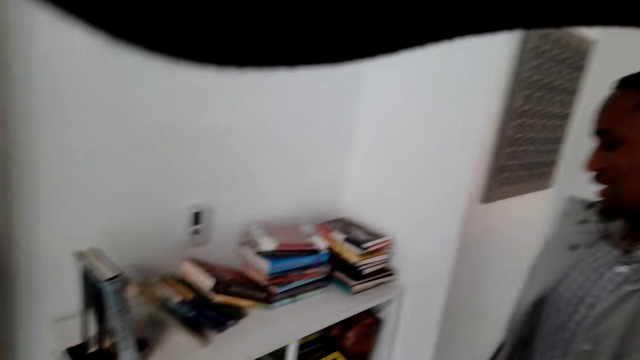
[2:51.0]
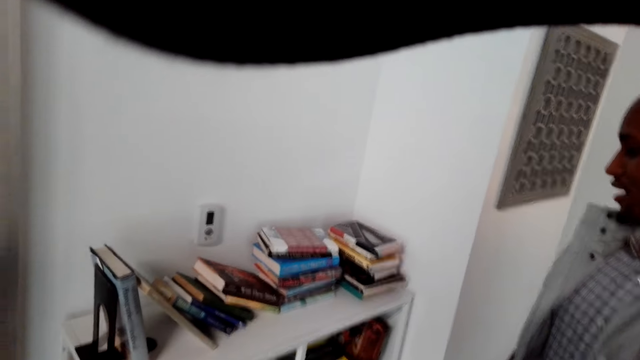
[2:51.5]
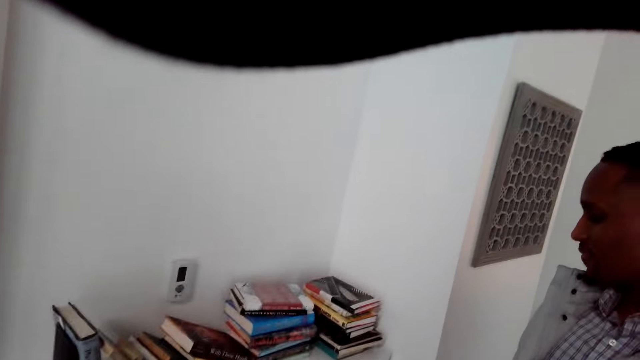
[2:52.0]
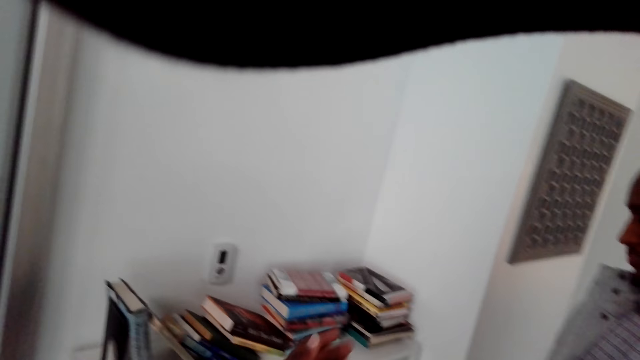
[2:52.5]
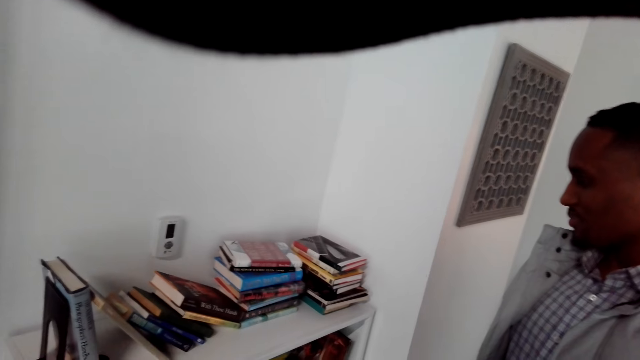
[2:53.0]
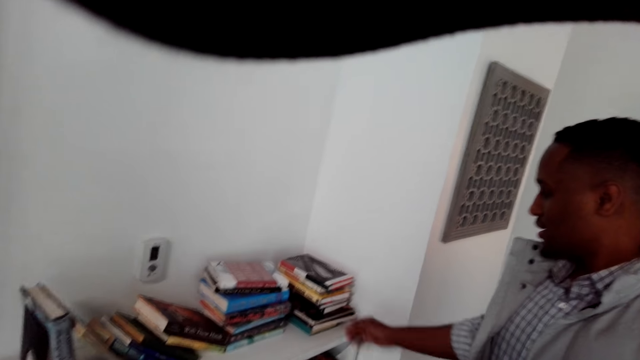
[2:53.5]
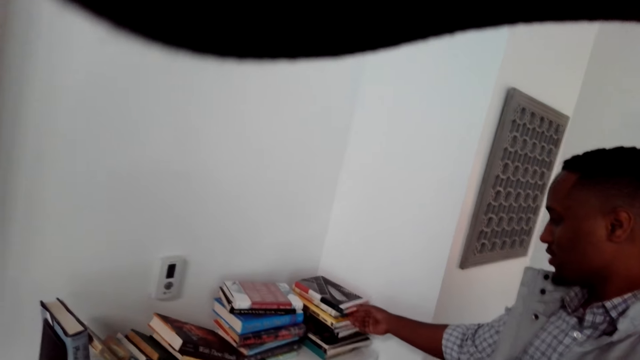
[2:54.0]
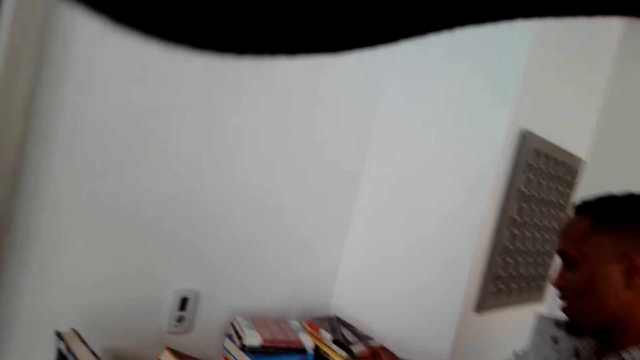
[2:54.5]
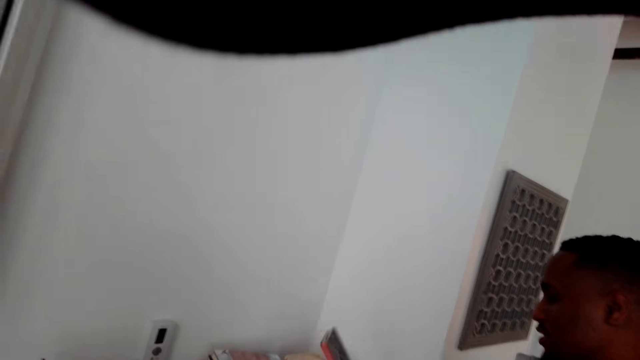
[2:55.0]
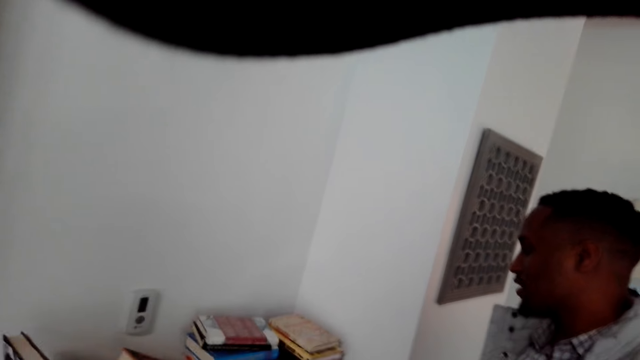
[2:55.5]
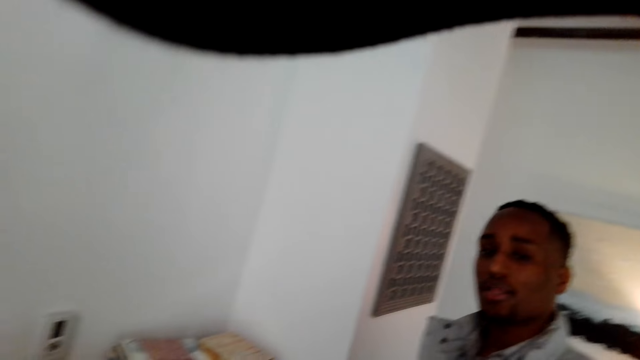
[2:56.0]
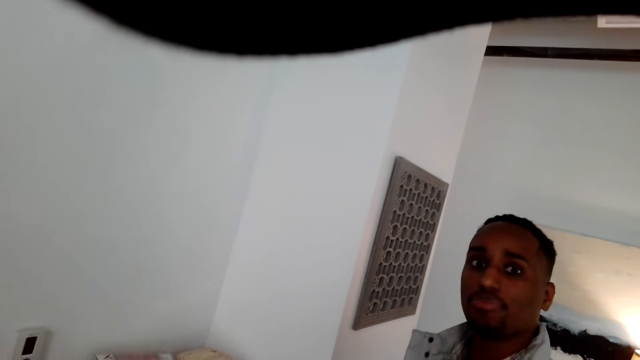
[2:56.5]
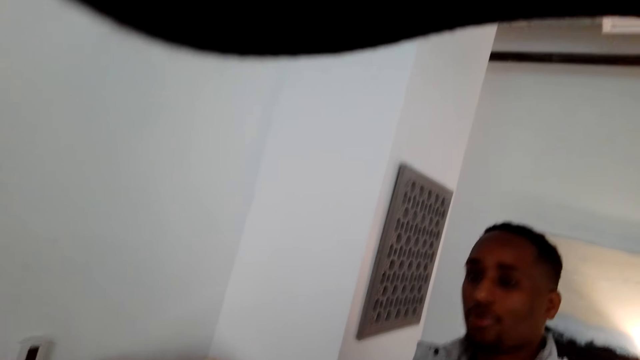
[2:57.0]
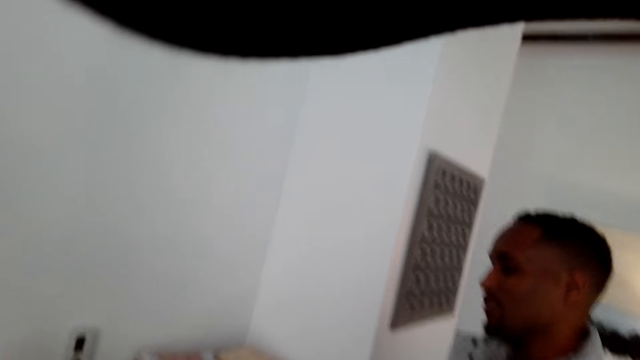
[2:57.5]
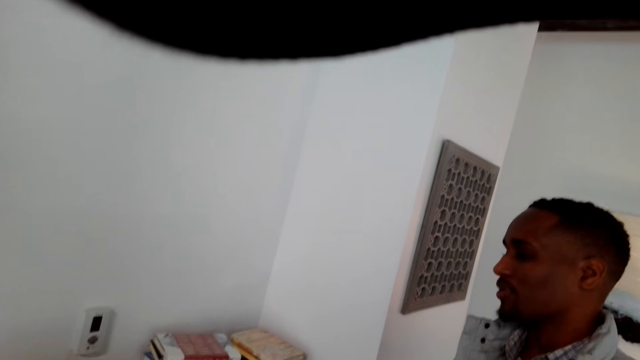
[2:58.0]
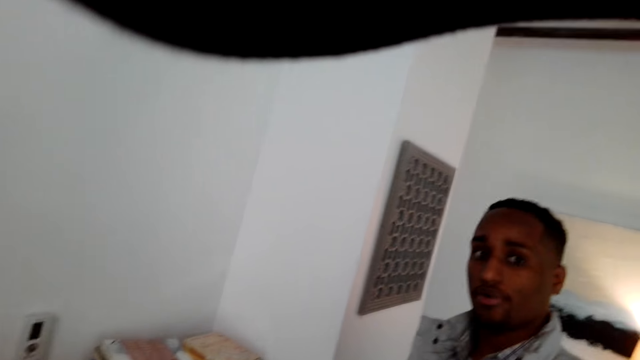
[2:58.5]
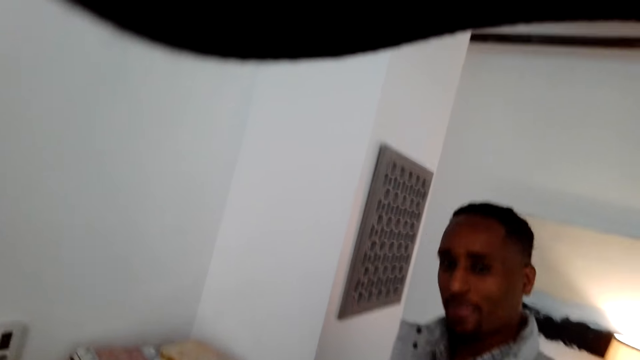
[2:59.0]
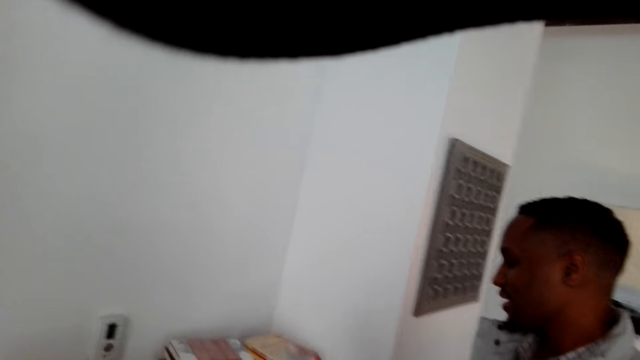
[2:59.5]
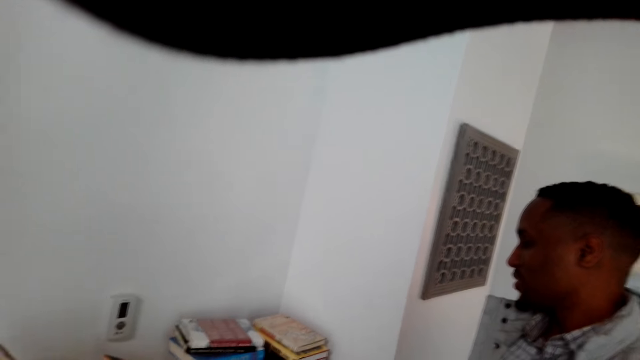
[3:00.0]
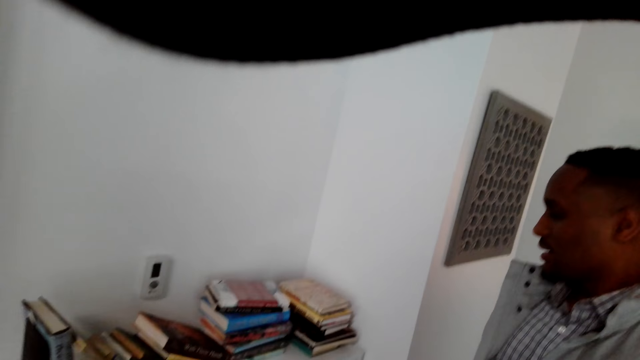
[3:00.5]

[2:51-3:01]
A man talks with the camera wearer. The man picks up a book from the cabinet. The man touches the book. The man talks with the camera wearer.

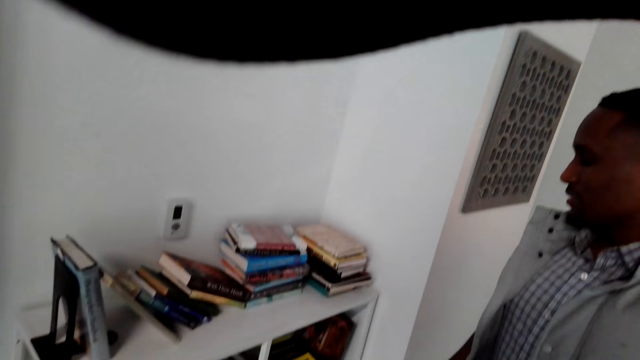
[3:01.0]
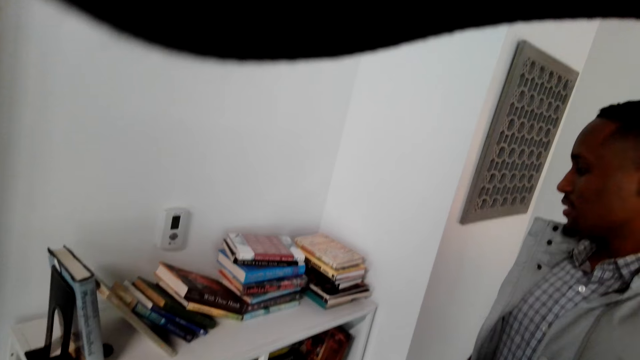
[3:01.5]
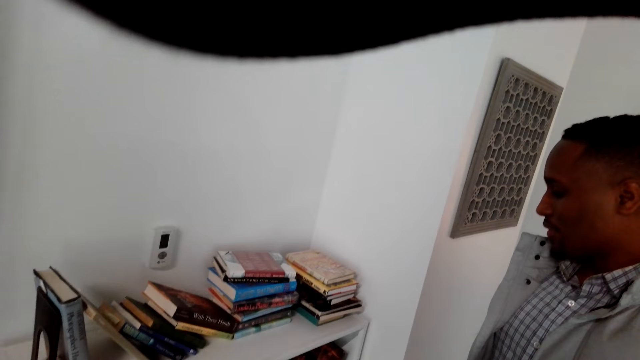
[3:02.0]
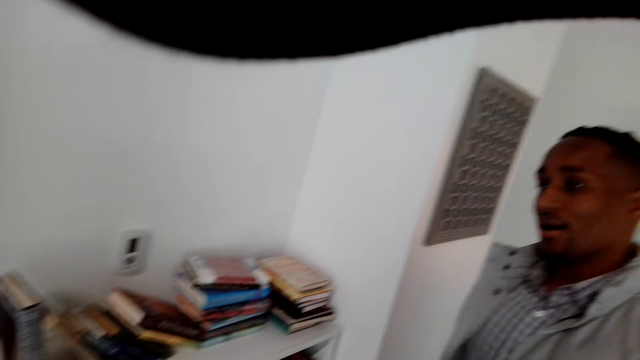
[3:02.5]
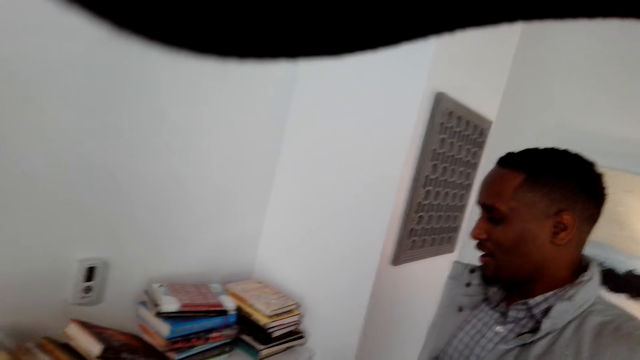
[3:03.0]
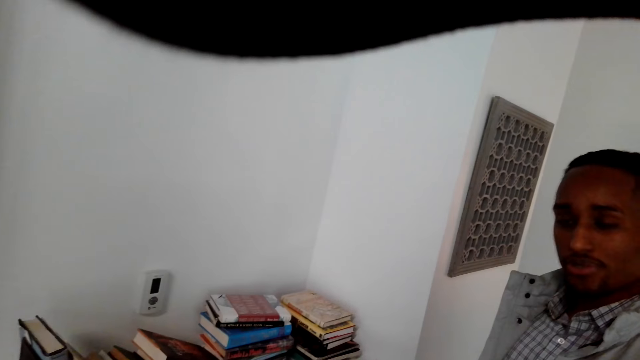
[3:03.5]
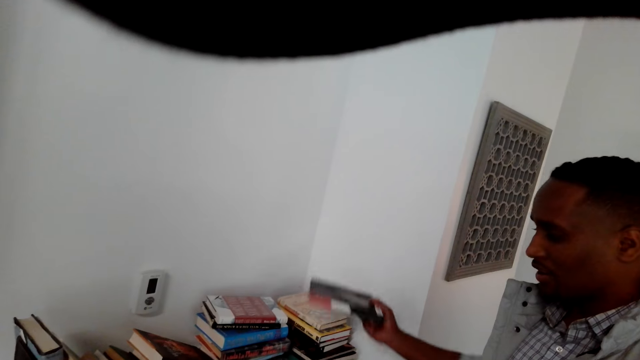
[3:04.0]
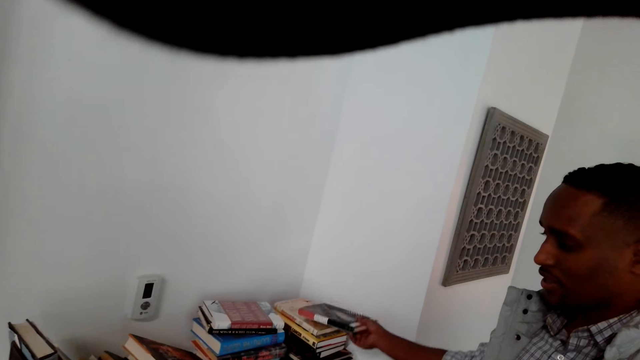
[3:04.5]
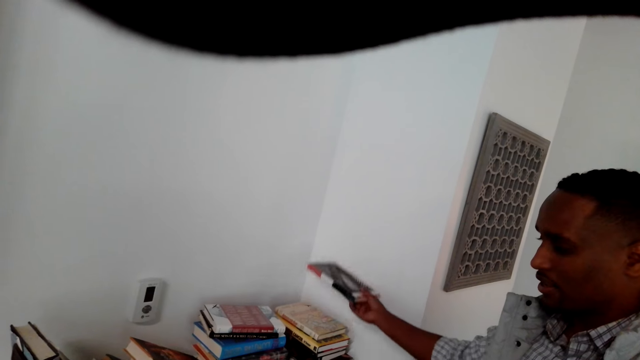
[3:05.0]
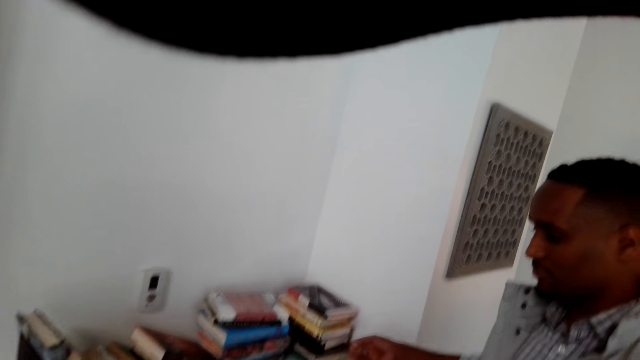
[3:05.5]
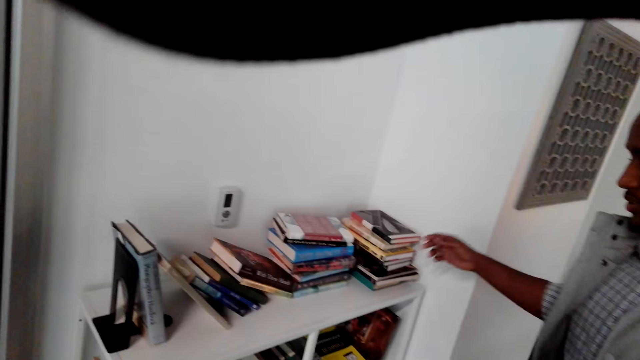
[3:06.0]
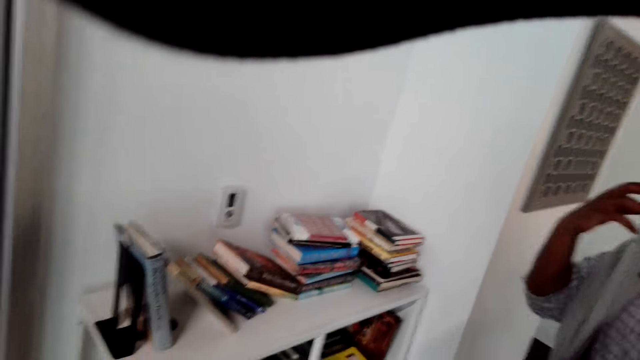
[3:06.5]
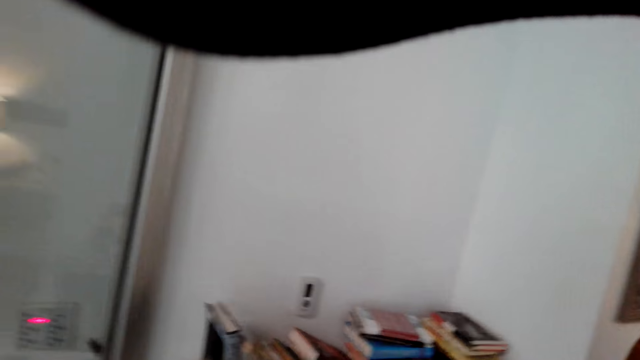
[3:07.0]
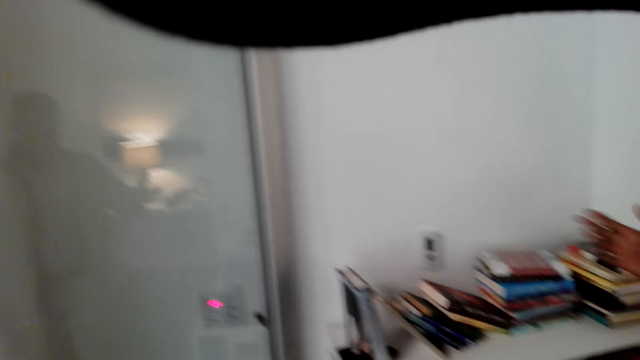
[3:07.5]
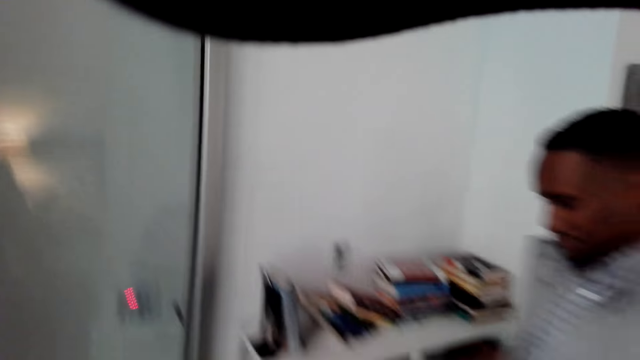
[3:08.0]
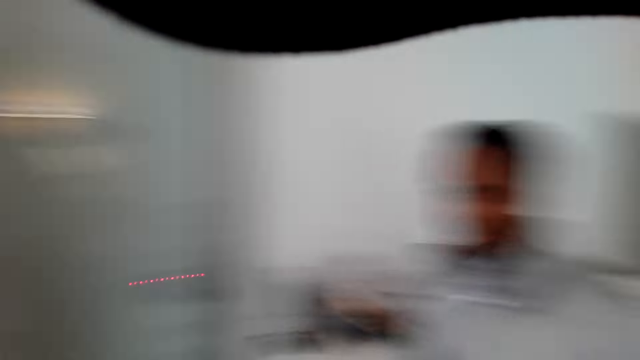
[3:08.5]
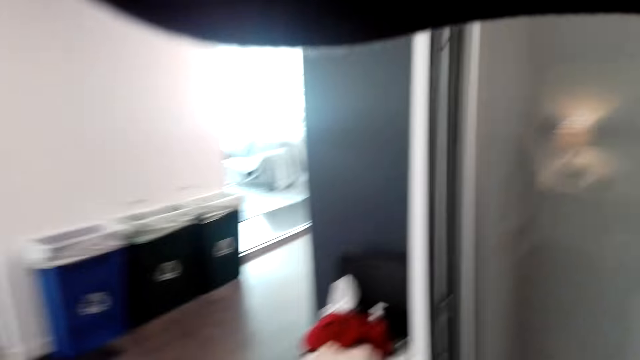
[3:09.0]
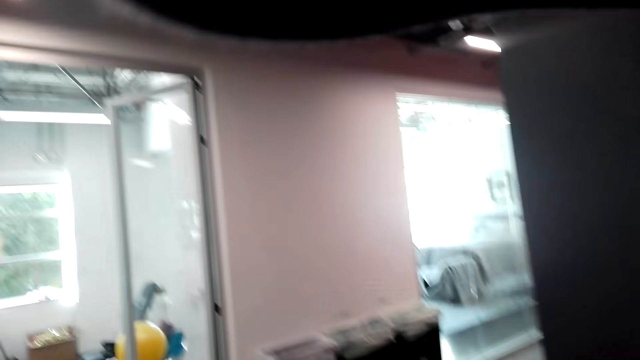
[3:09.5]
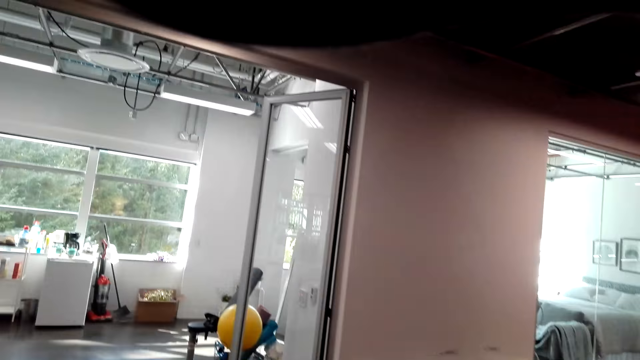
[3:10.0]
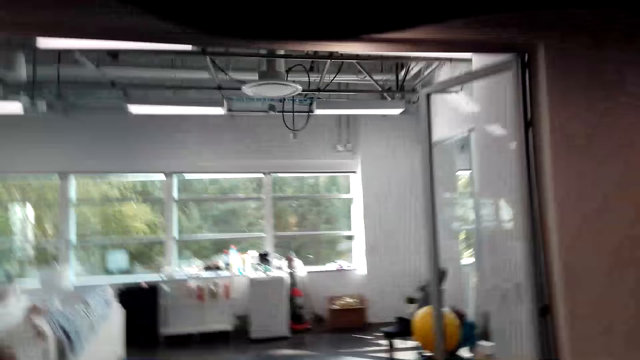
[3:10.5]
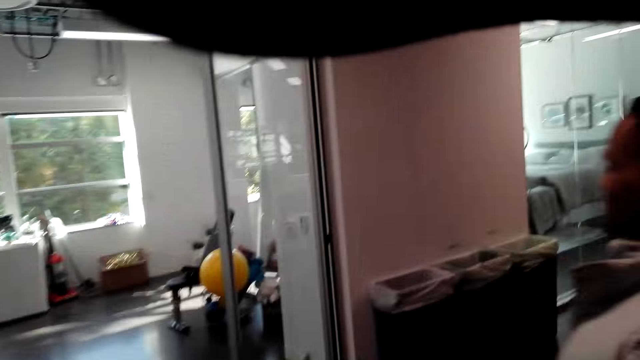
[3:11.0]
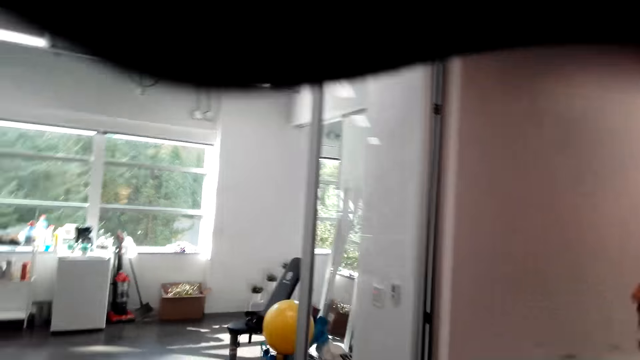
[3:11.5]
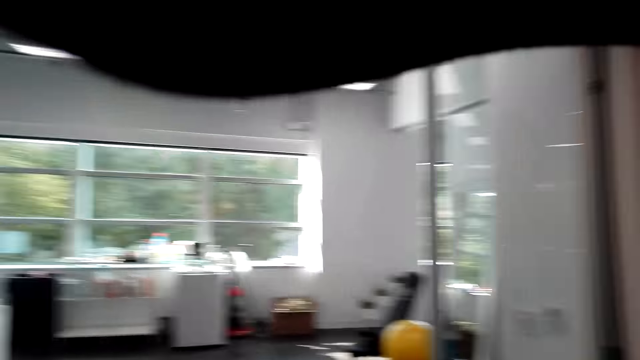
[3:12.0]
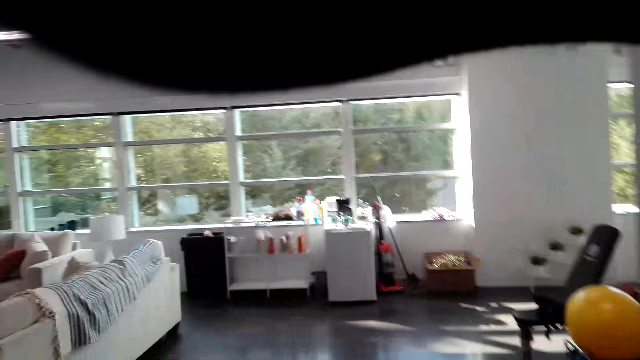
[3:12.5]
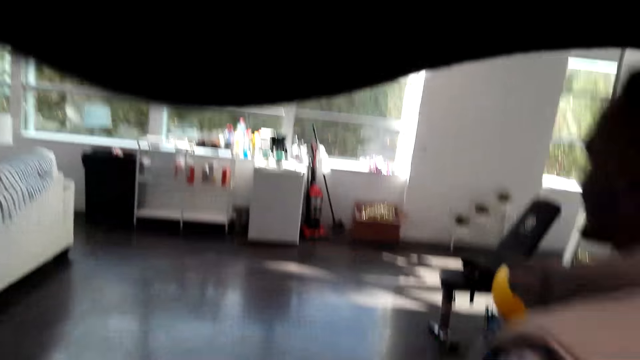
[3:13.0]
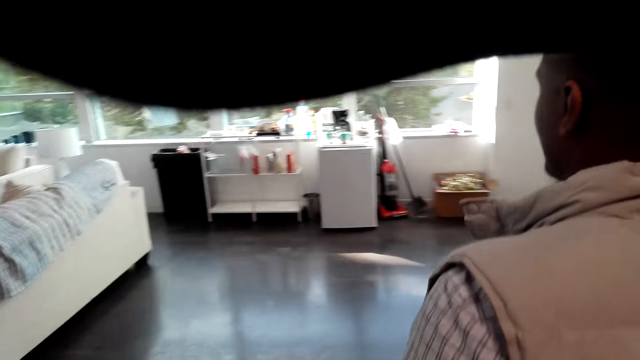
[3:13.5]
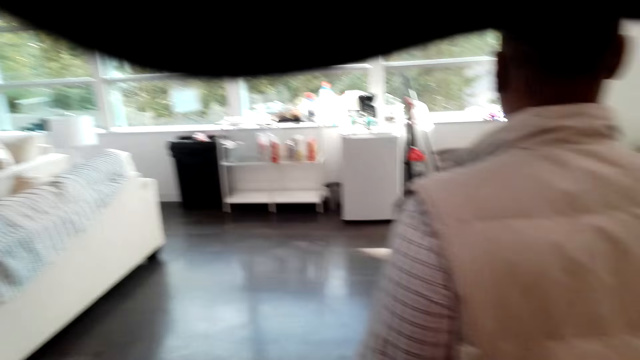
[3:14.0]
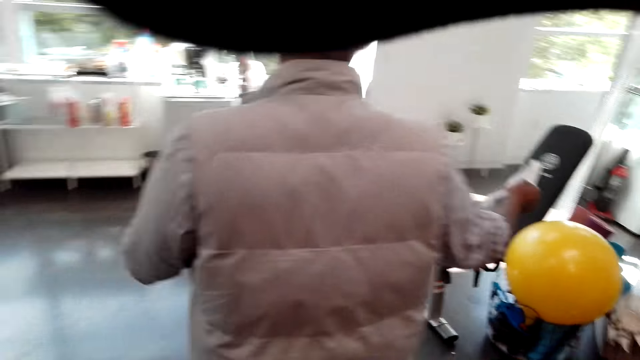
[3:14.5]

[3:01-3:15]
A man nods his head and holds a book. The man places the book on top of other books on the cabinet. The camera wearer looks around. They move around the room. The man walks around. The man talks with the camera wearer.
